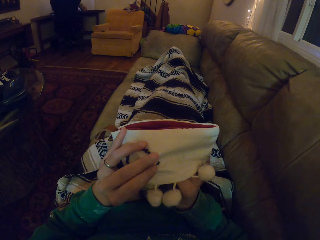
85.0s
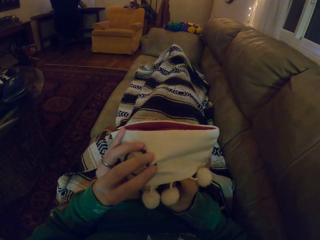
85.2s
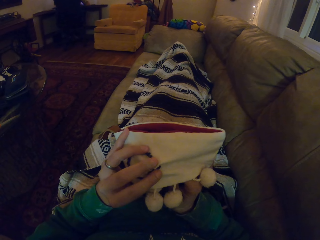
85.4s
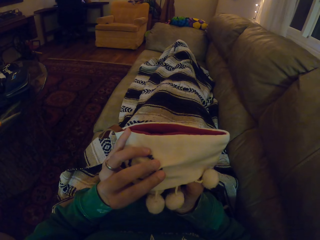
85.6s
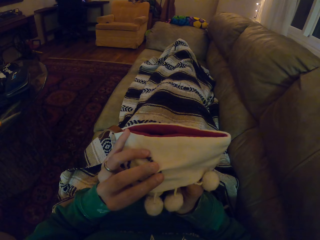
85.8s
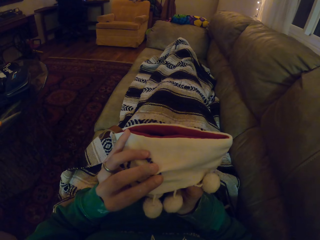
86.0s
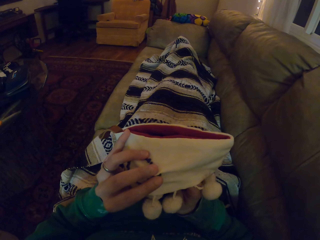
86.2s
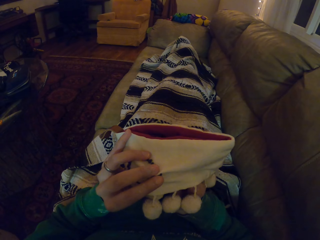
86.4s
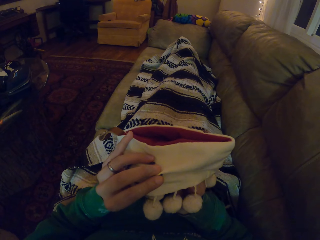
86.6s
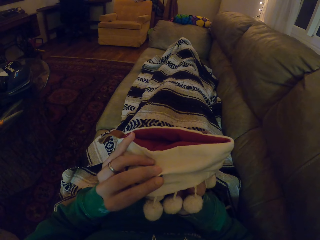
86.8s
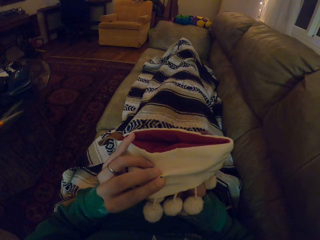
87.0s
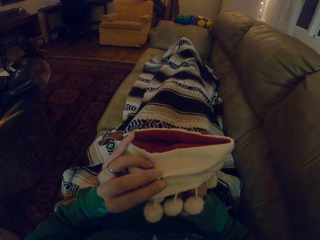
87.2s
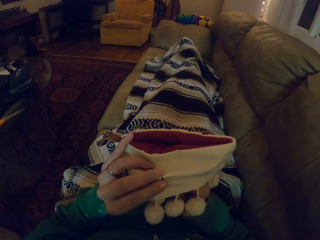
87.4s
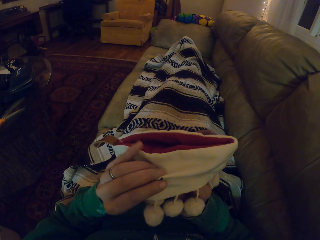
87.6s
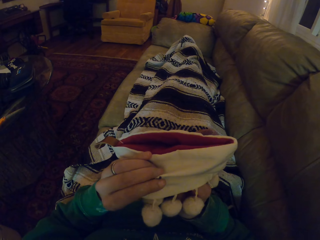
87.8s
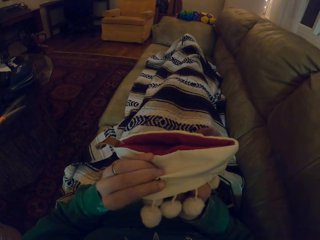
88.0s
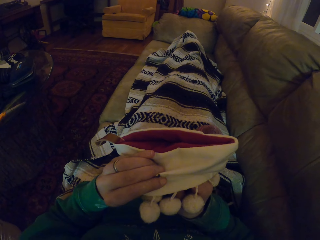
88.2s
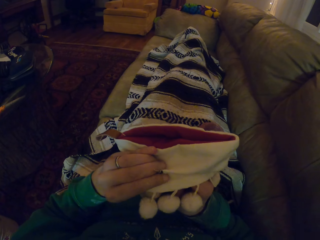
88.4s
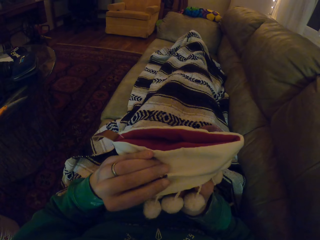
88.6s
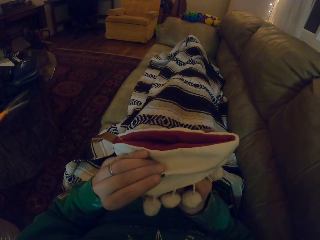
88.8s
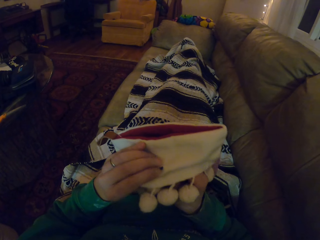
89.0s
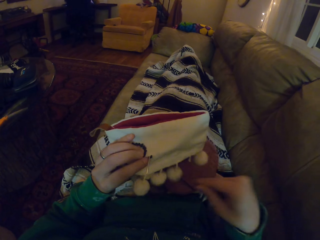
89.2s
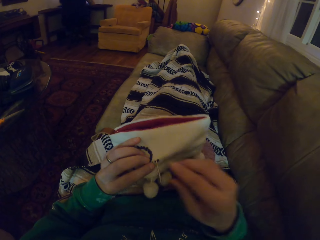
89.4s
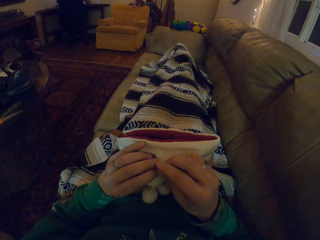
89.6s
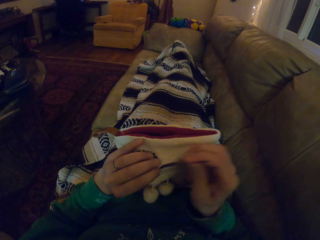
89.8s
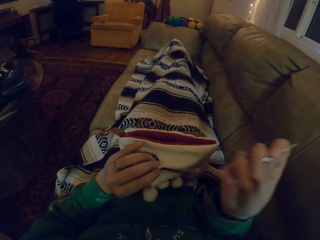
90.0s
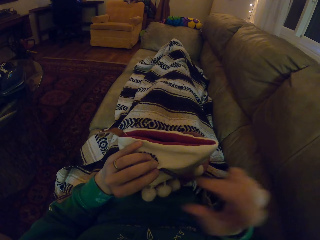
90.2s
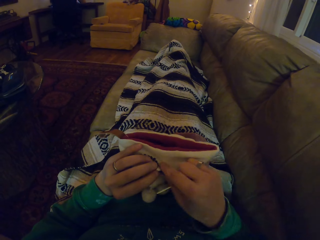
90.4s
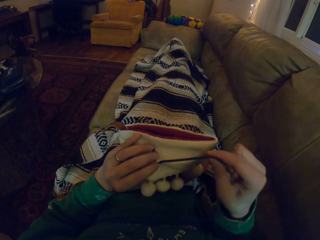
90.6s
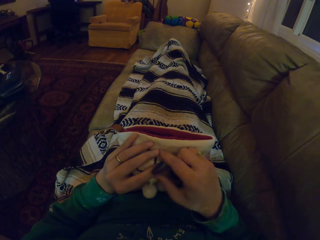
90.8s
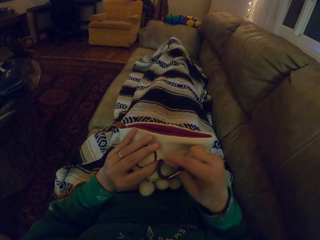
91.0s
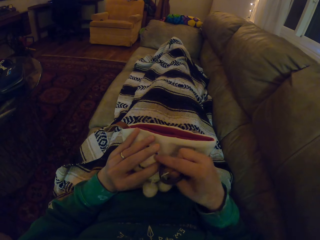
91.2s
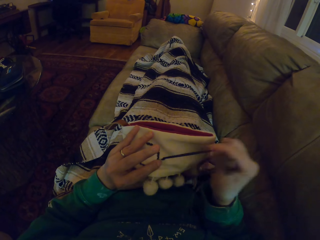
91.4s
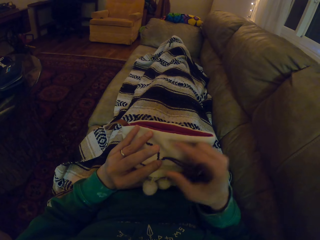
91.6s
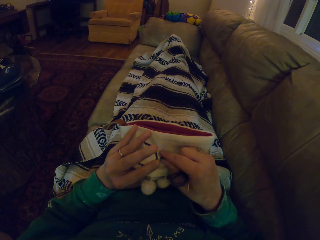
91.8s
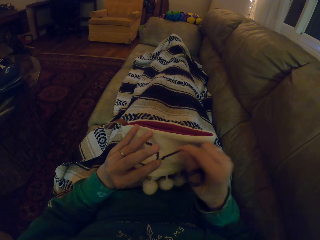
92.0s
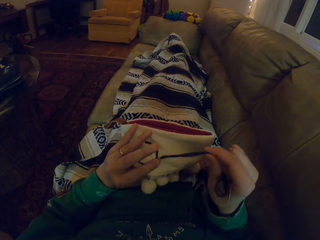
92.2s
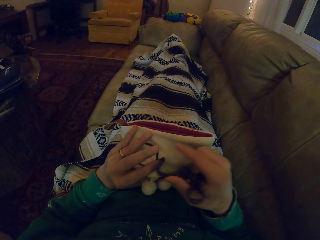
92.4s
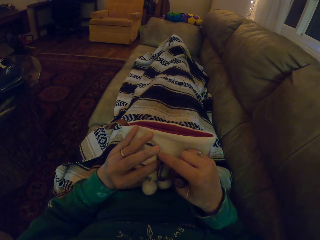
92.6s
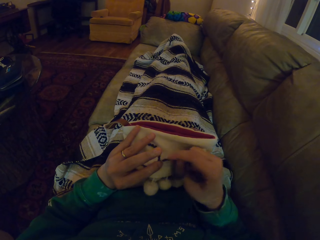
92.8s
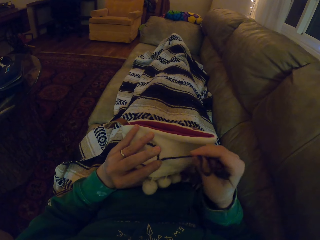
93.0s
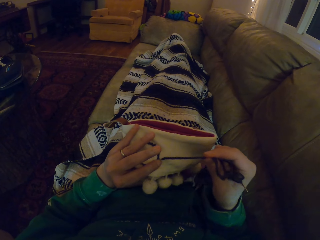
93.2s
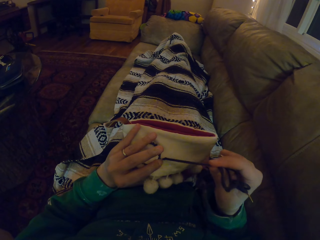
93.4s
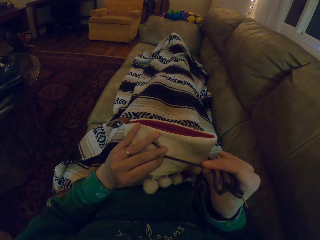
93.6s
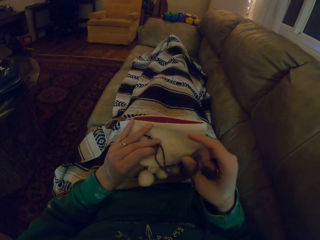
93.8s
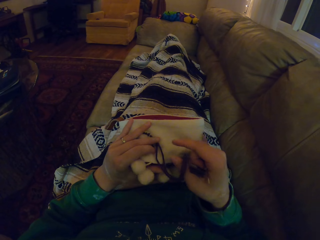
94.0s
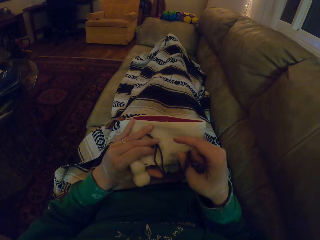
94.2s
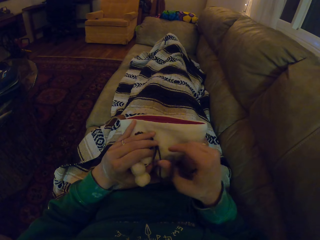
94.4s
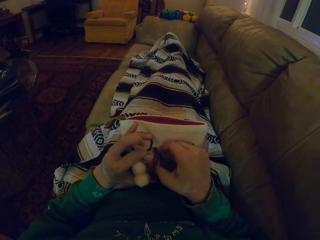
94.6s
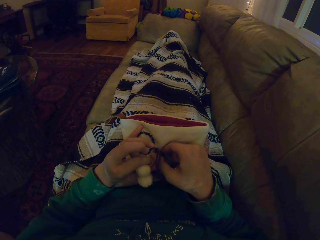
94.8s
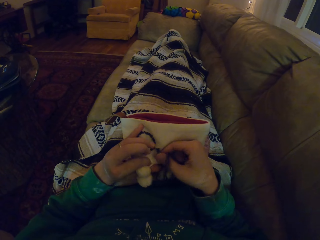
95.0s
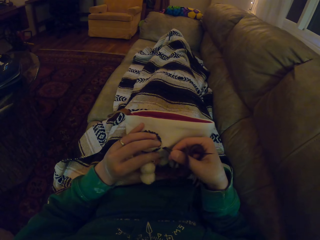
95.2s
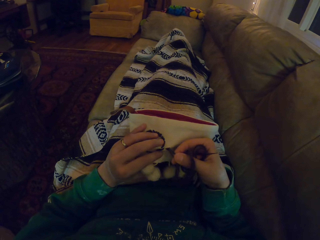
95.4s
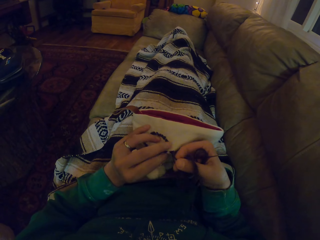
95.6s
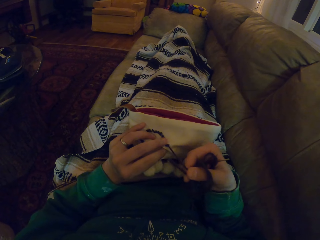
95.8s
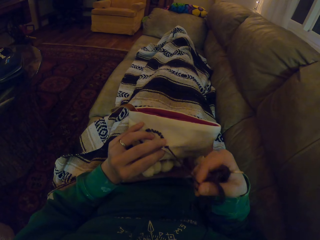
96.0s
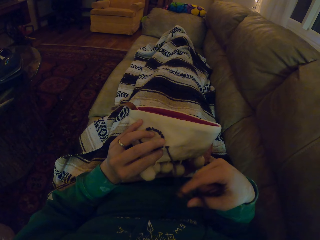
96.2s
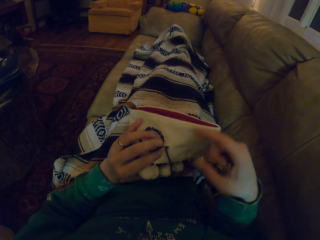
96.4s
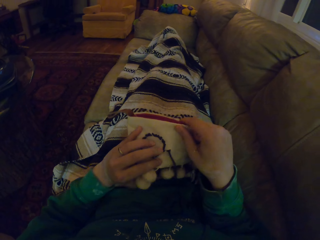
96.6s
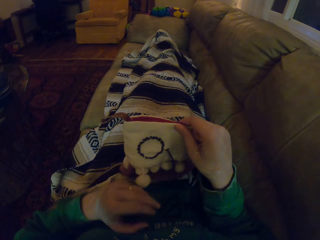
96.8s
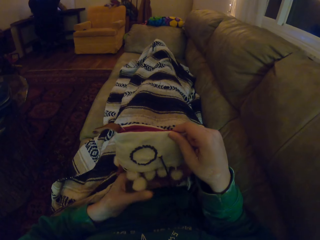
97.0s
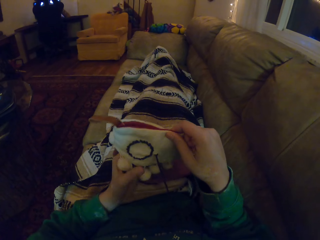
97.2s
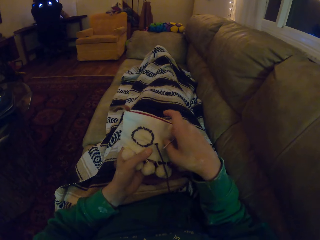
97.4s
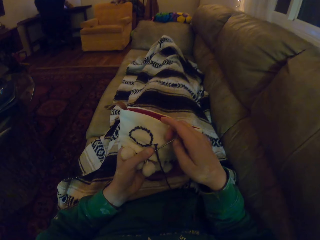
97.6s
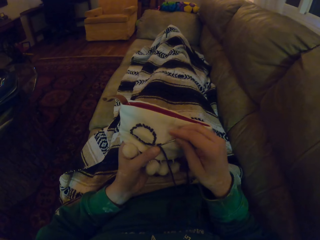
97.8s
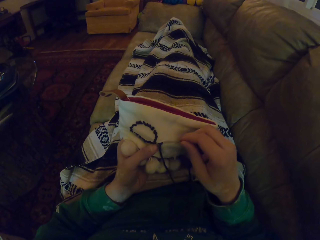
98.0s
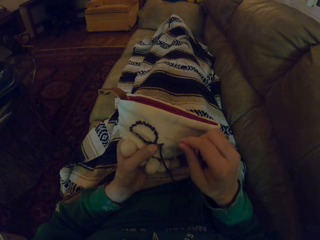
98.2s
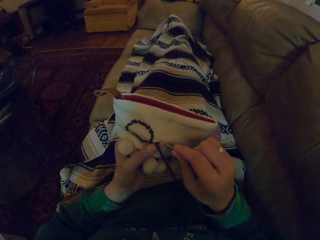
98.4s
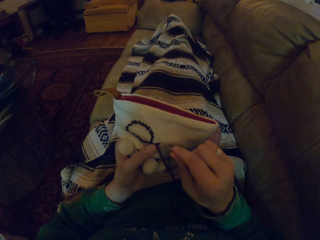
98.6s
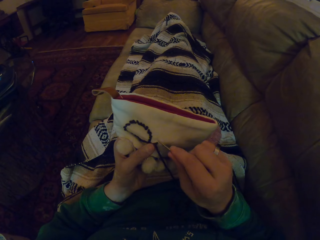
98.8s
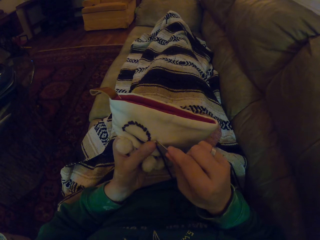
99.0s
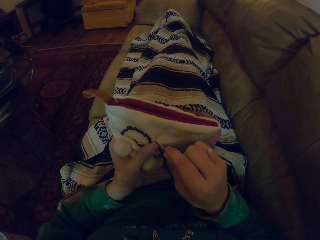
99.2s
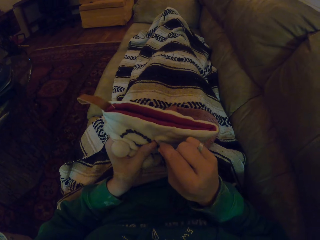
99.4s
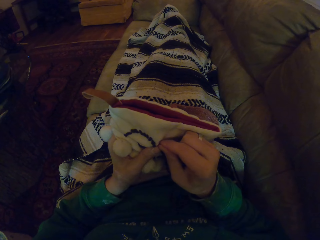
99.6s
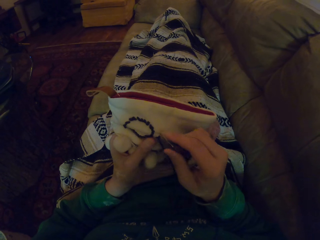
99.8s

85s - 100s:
The camera wearer knits the garment. They pull the thread. They stare at the garment. They pull the thread. They move the hand holding the garment. They knit the garment.

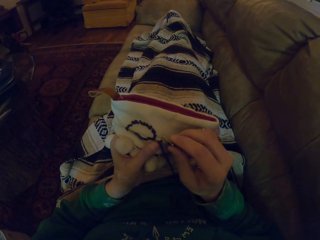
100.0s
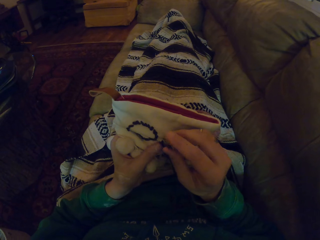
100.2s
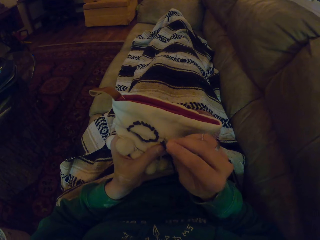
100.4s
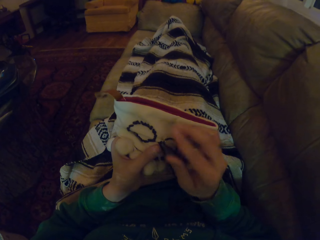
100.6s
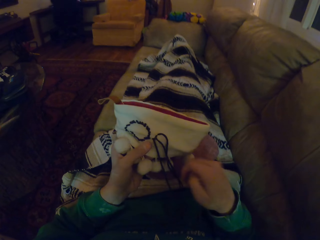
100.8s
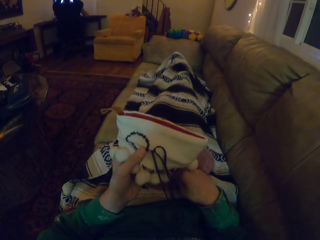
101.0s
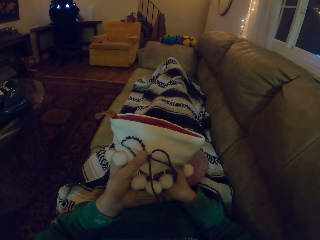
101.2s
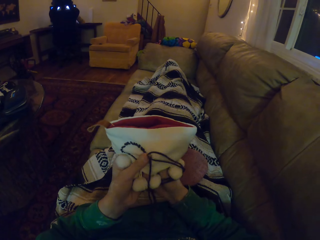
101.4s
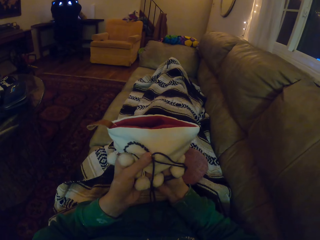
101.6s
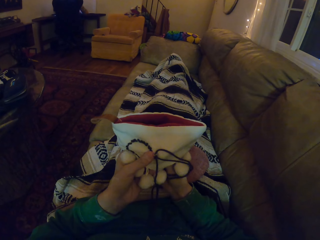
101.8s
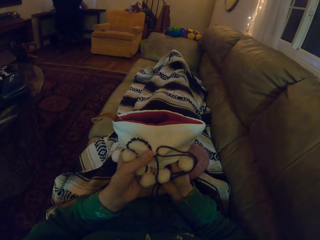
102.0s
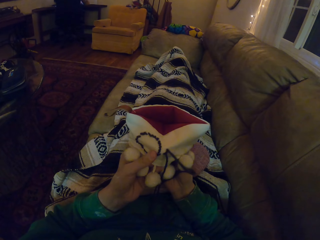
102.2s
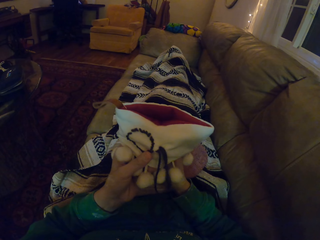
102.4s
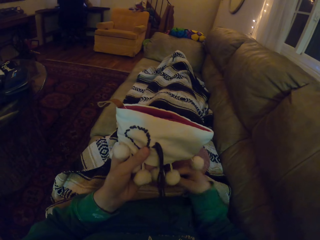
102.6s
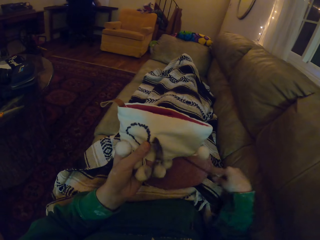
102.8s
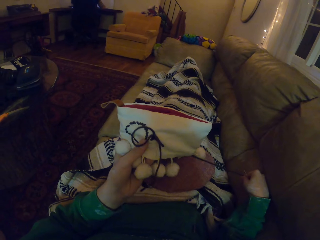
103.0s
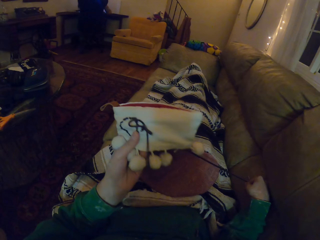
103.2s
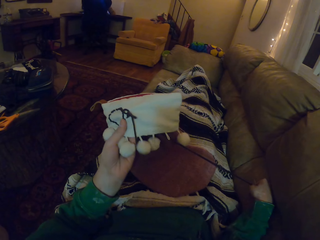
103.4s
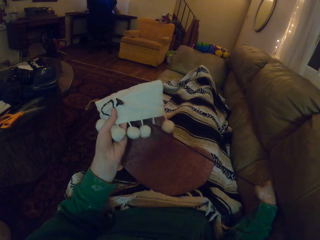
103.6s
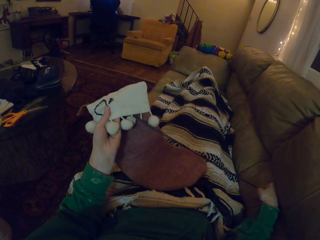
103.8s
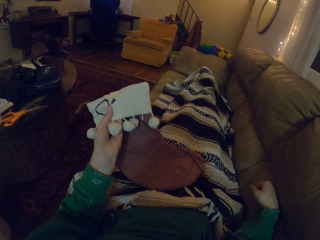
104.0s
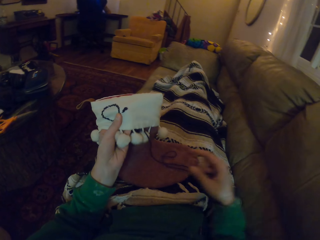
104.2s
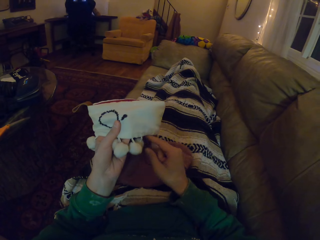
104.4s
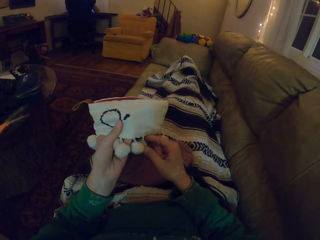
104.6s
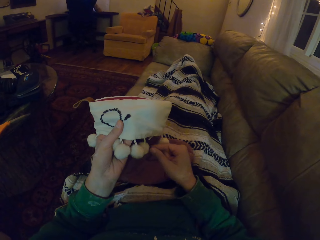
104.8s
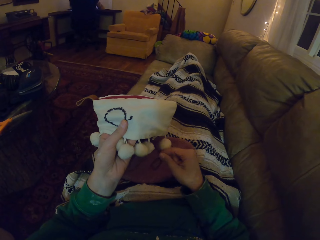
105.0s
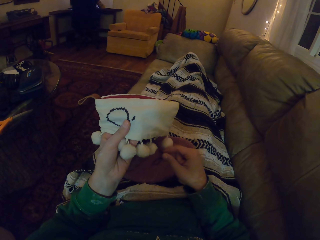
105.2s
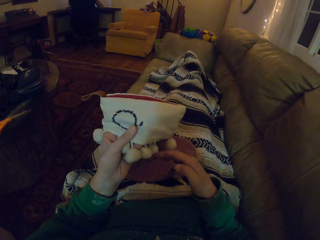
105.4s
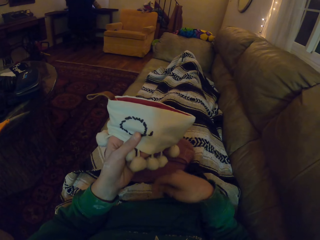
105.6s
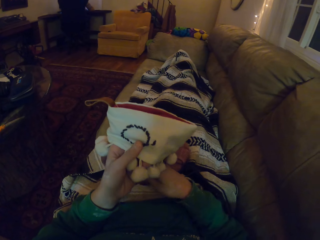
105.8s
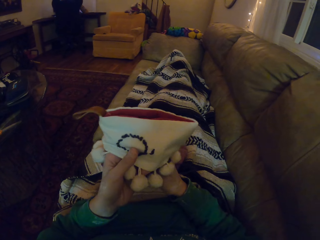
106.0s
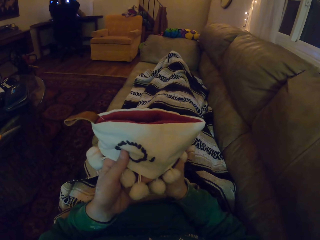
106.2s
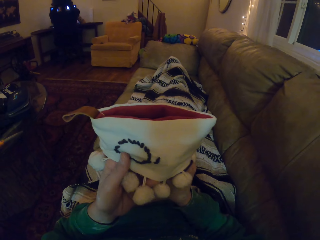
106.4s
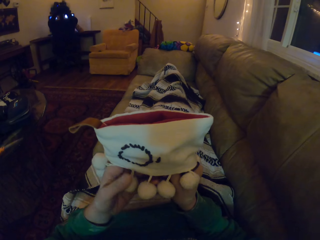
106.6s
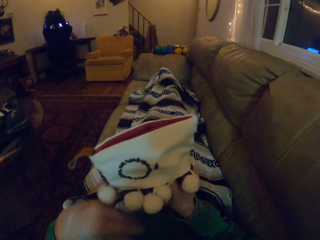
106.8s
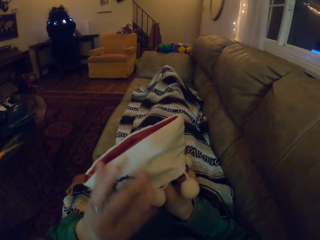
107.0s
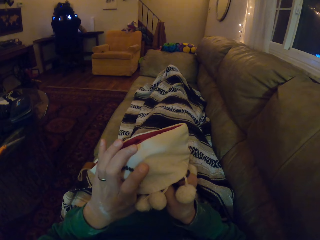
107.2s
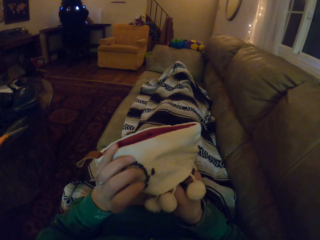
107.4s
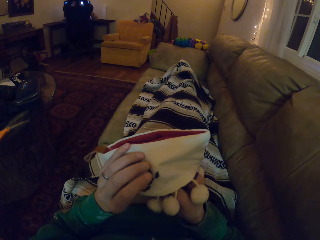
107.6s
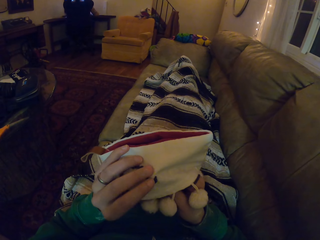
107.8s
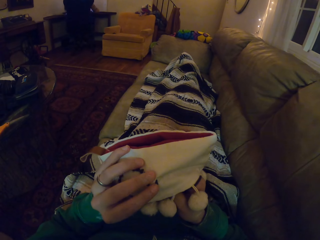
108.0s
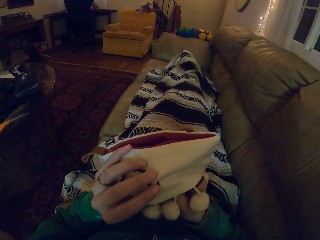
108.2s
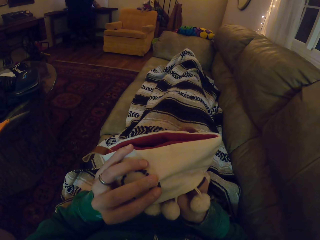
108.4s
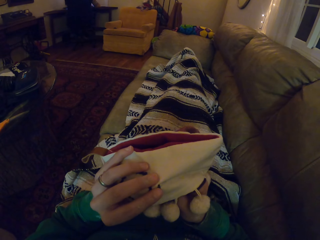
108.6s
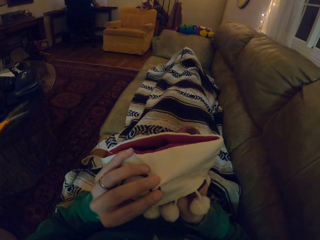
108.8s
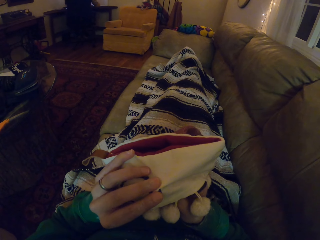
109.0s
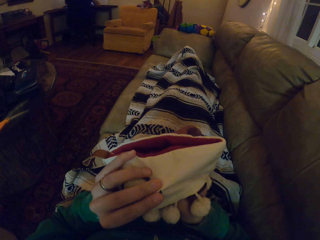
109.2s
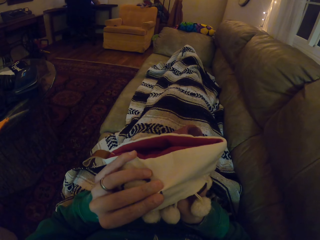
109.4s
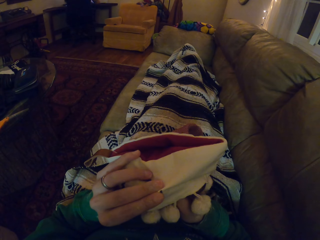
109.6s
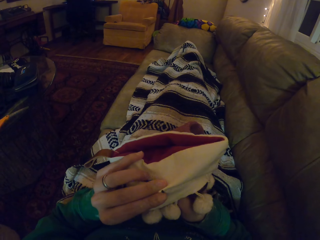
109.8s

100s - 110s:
The camera wearer pulls the thread. They move the hand holding the garment. They knit the garment.
